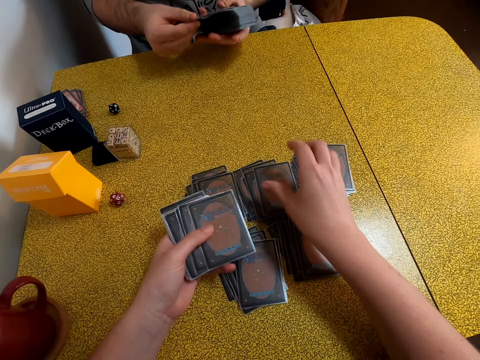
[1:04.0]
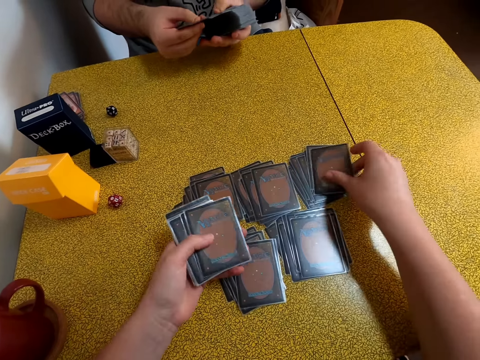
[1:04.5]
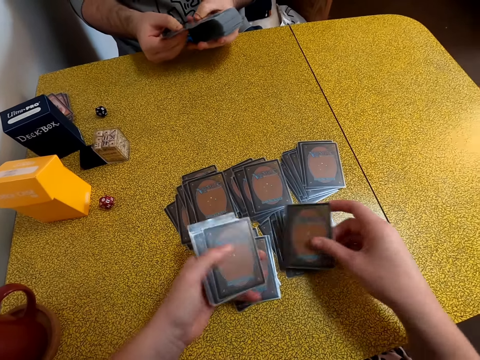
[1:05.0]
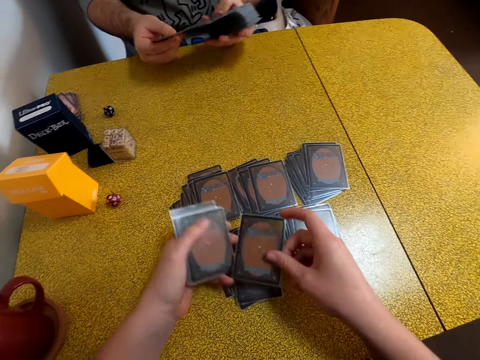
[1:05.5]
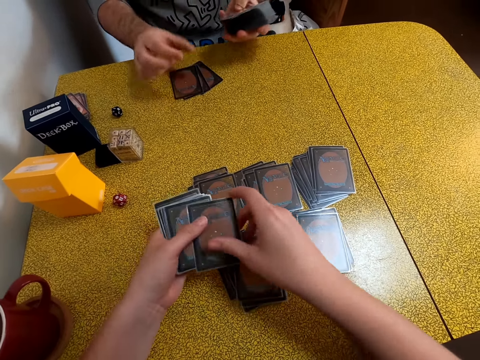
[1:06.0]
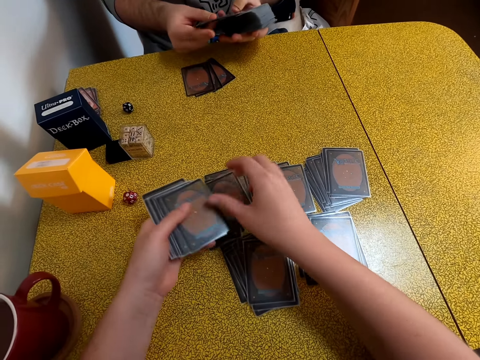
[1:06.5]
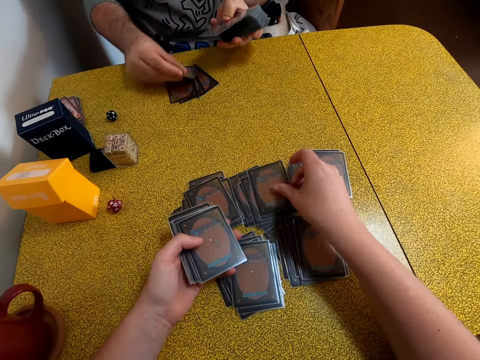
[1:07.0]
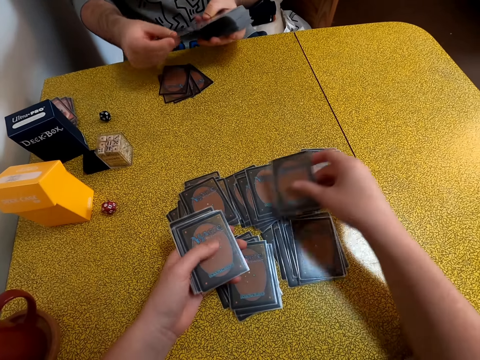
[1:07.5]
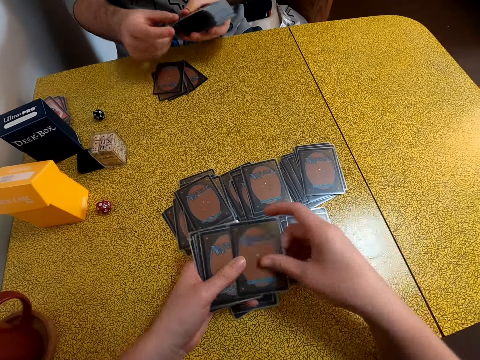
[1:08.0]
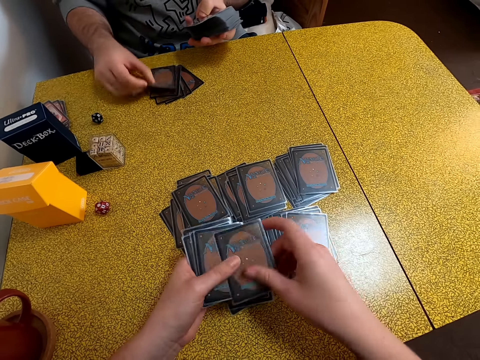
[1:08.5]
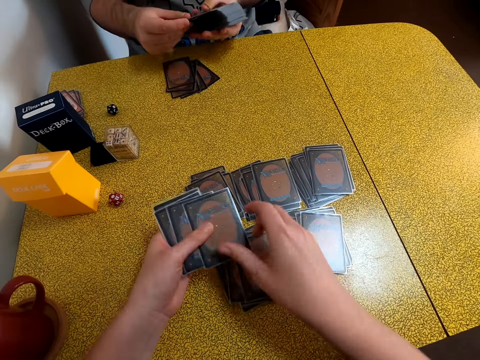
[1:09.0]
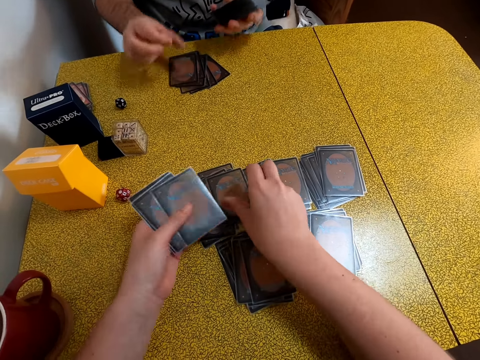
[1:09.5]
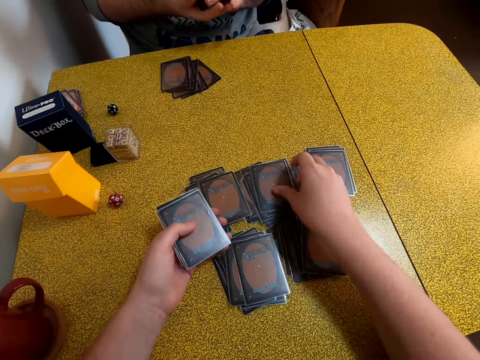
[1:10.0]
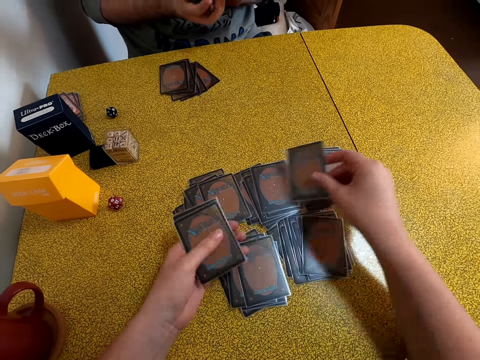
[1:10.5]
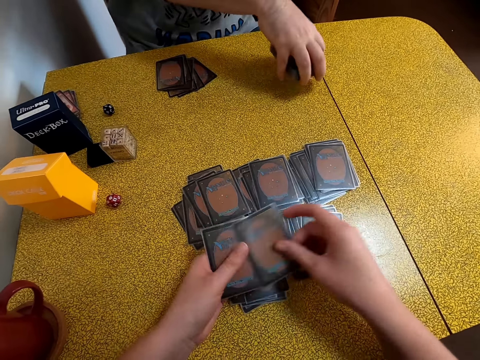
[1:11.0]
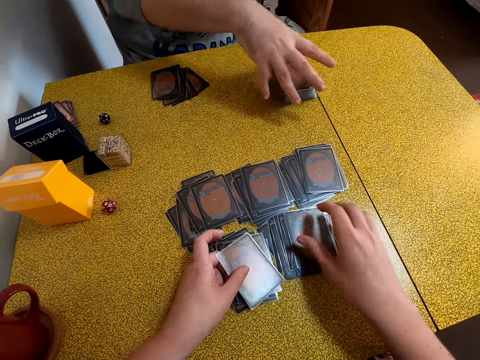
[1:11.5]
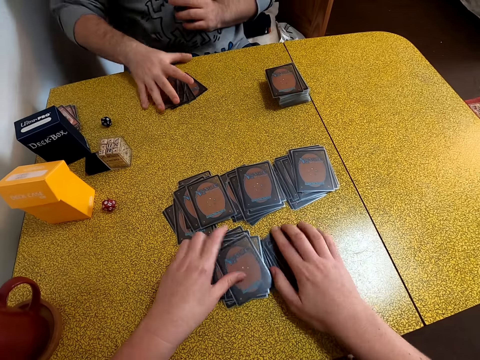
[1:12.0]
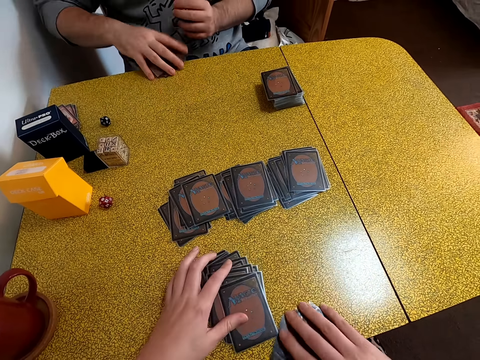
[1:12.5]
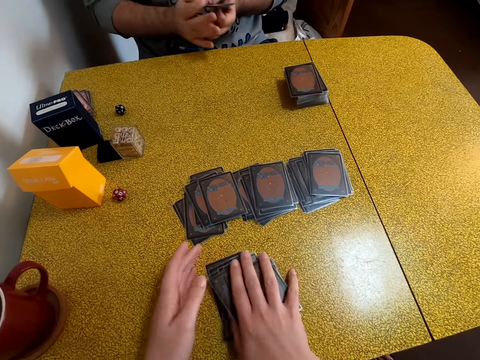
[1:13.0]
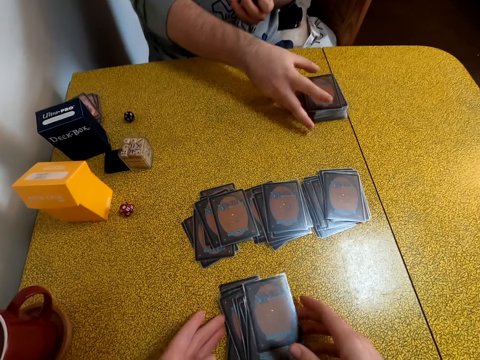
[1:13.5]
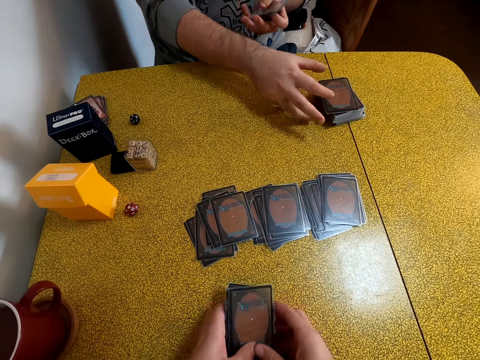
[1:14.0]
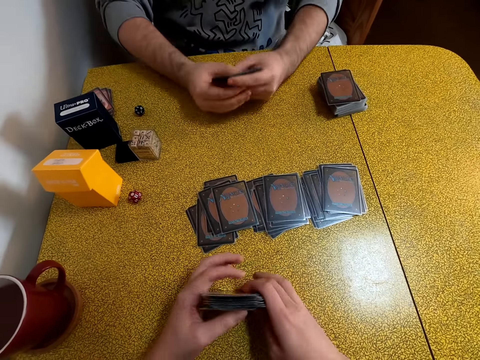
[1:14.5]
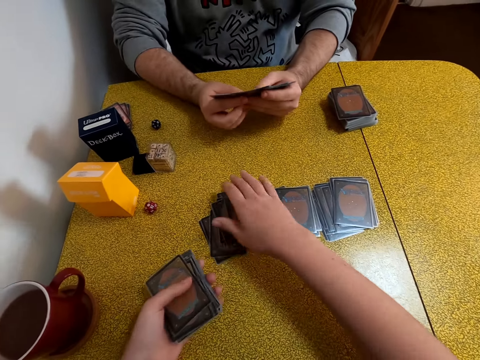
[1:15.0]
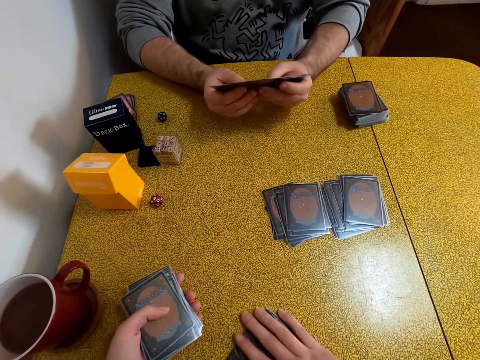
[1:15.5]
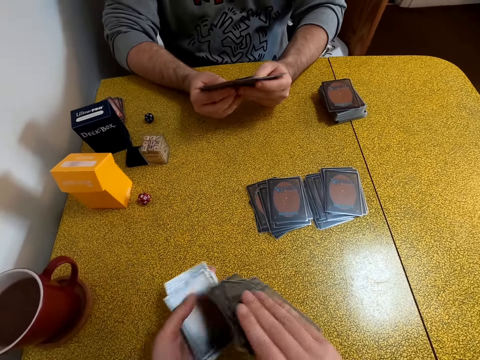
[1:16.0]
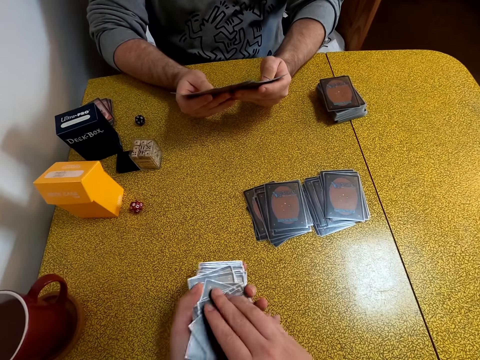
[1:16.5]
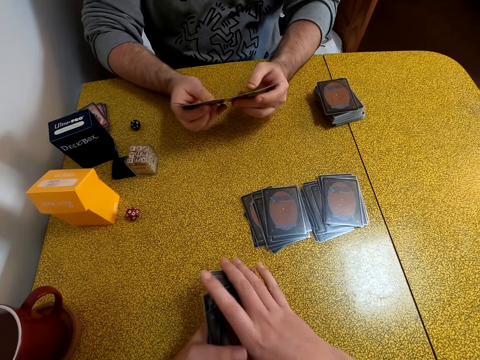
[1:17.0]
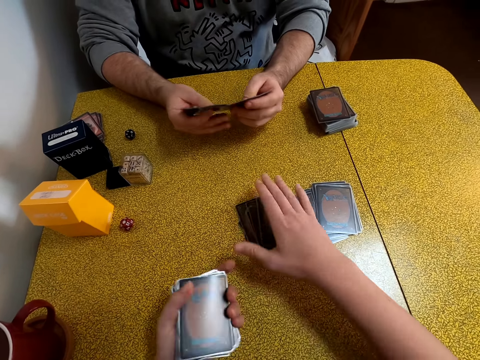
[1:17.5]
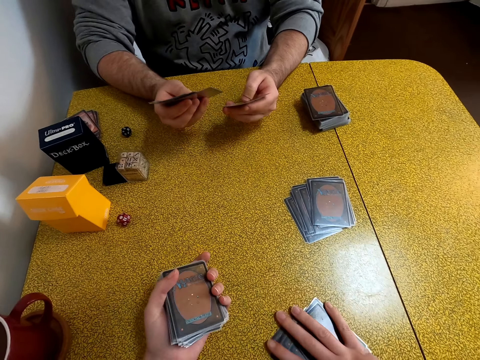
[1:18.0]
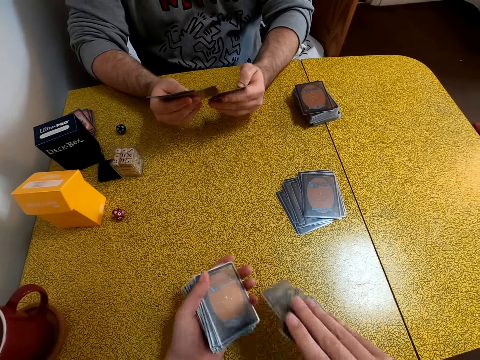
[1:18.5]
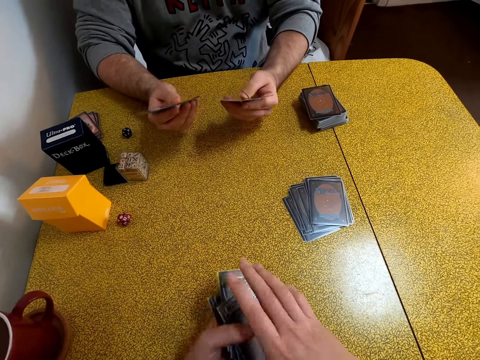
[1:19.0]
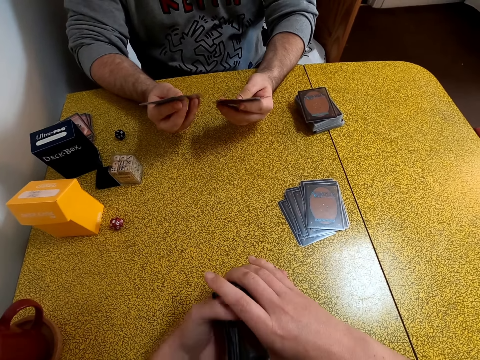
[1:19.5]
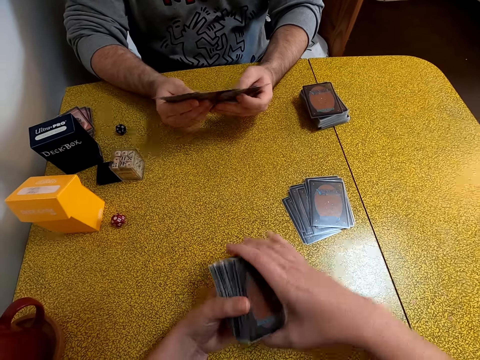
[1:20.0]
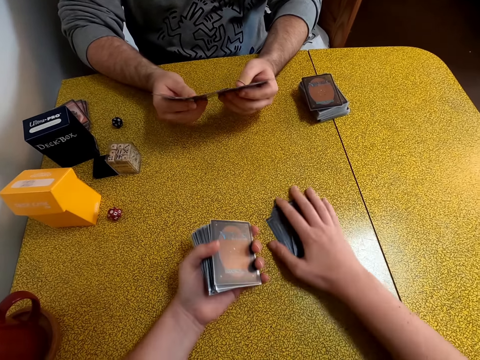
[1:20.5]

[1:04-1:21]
The camera wearer and a man place cards on the table. The man puts cards on the table. The camera wearer places cards on the table. The camera wearer and the man pick cards from the table. The man stares at the cards in his hands. The camera wearer picks cards from the table.

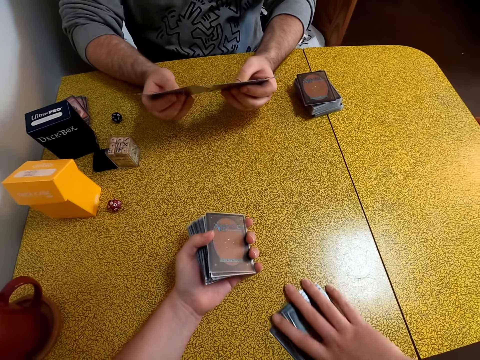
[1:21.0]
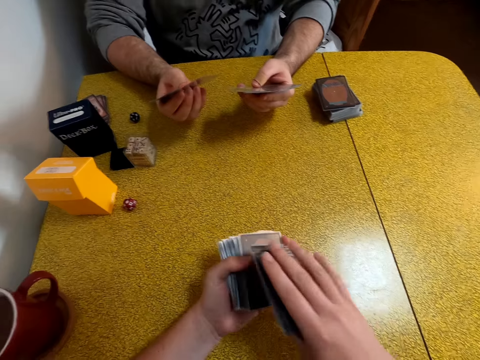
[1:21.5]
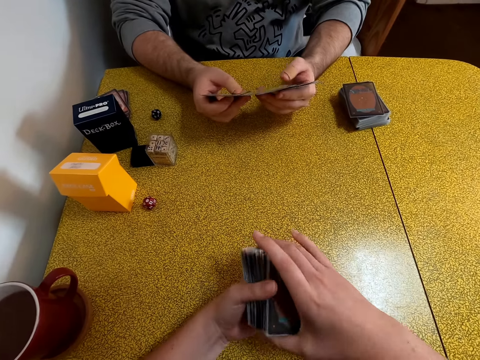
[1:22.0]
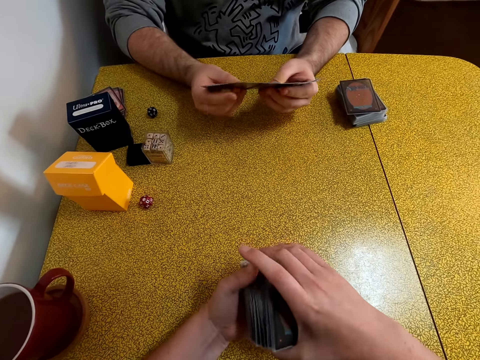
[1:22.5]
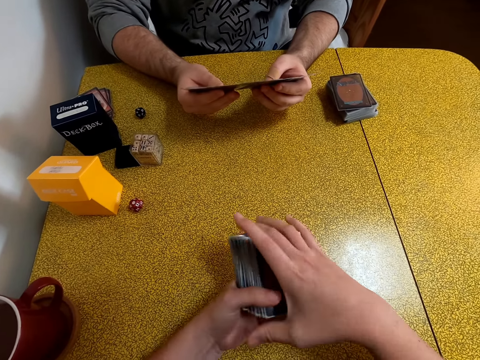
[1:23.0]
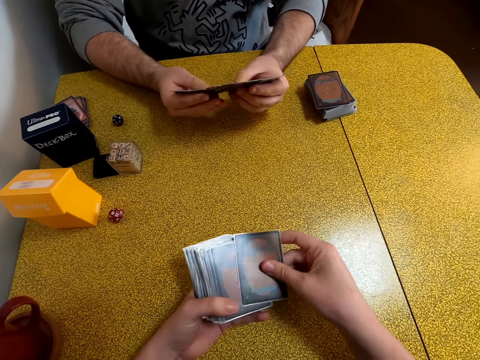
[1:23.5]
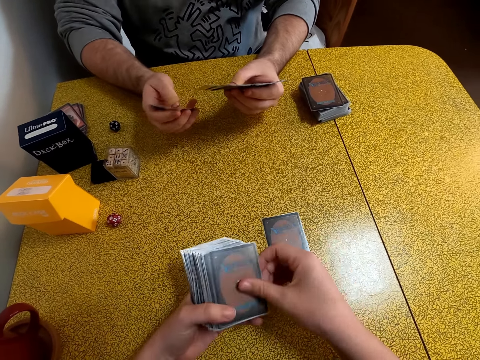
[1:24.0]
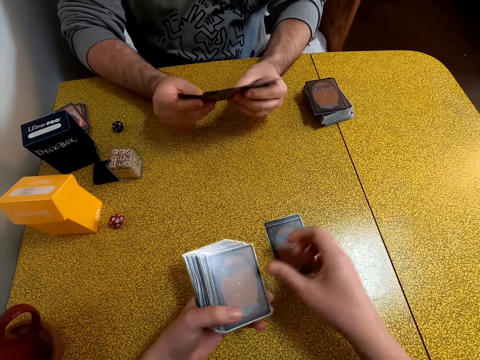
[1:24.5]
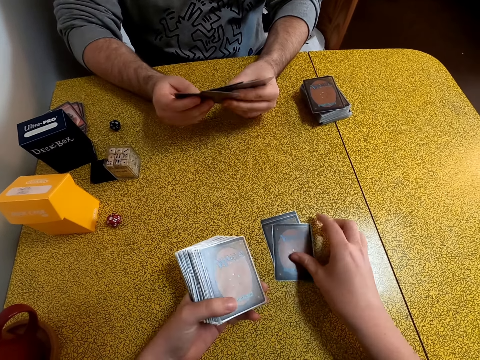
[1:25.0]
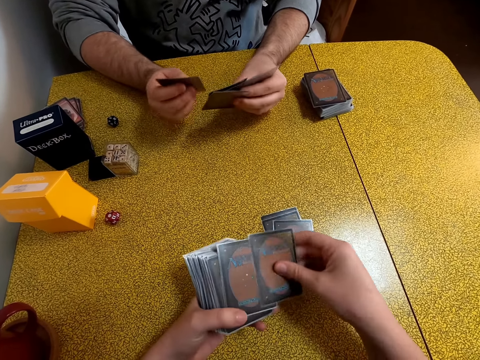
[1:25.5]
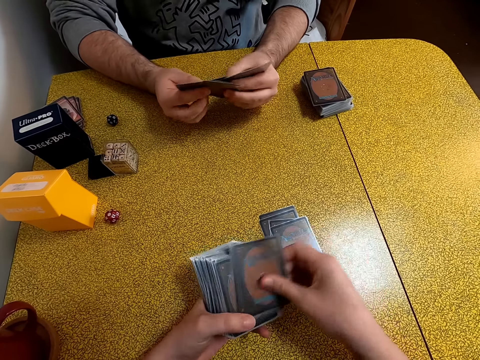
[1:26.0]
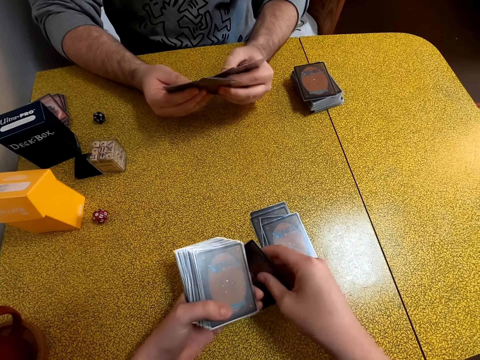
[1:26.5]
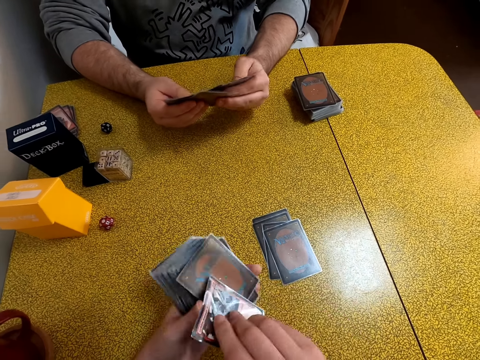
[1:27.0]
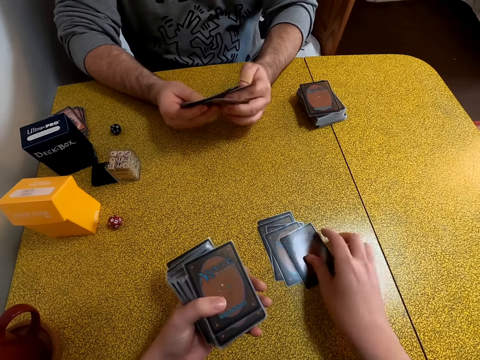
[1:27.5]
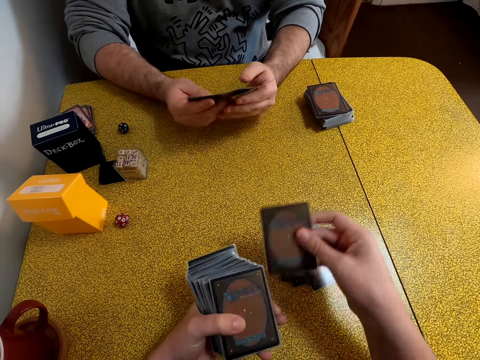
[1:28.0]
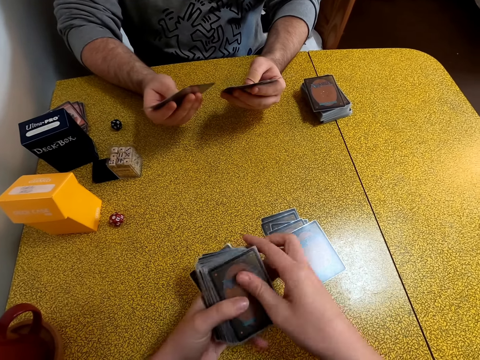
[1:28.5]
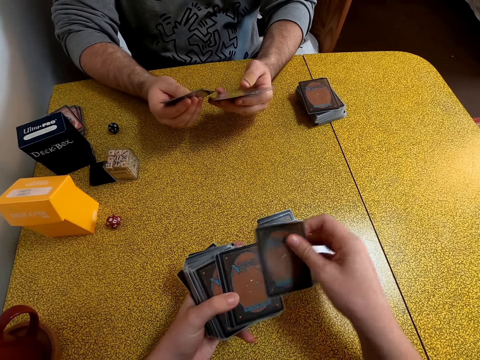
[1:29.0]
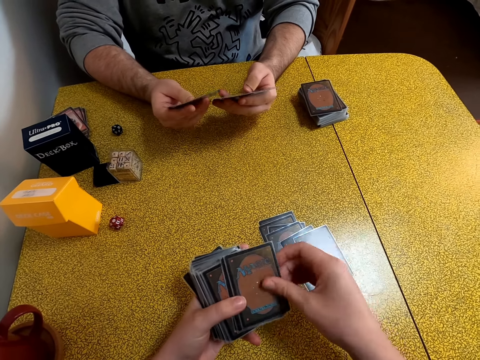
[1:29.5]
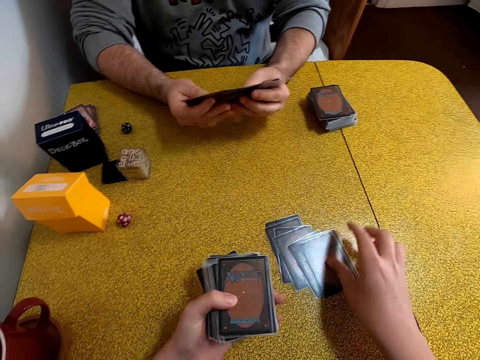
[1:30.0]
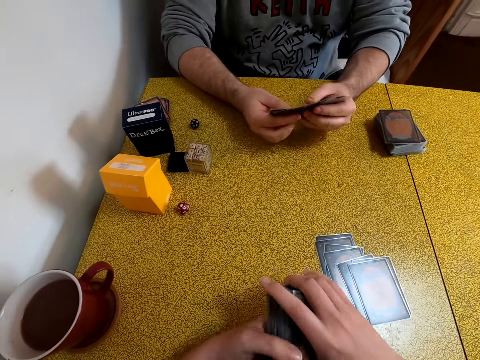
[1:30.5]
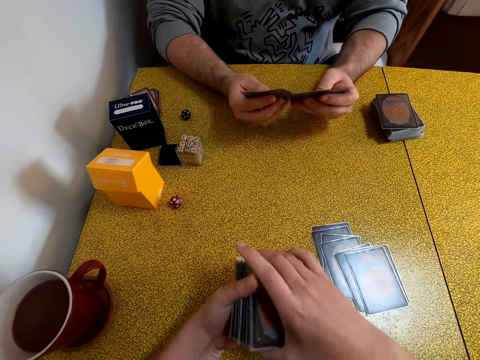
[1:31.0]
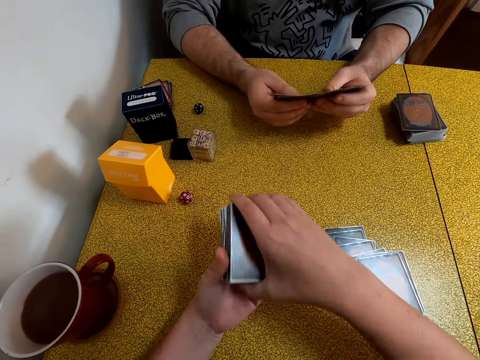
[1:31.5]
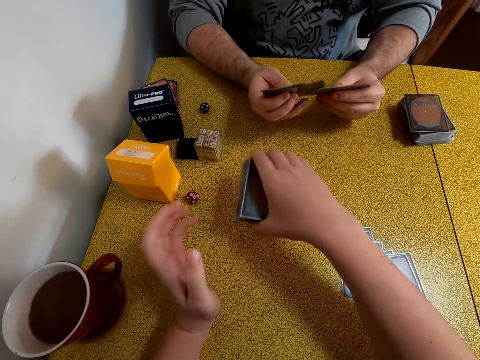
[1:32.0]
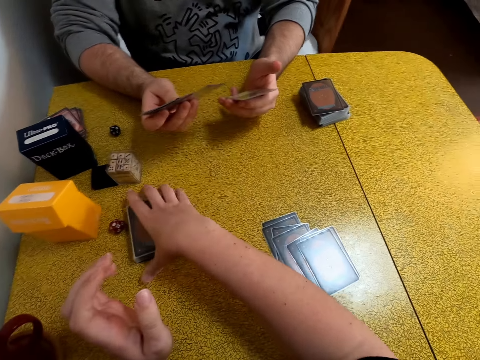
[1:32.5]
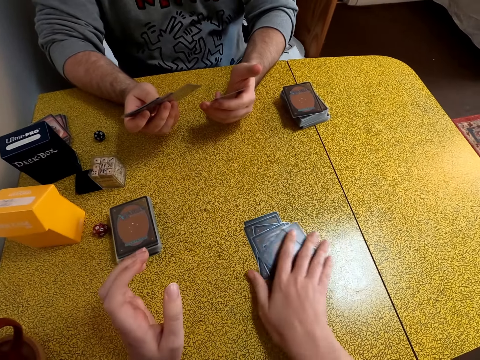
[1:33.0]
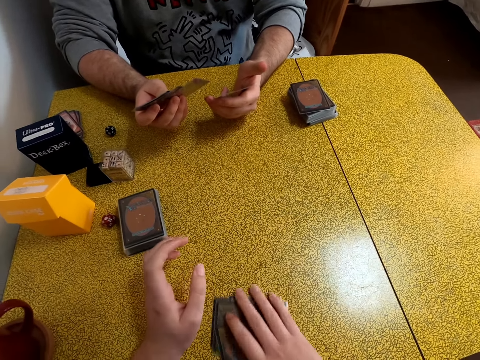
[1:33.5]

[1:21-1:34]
The camera wearer puts cards on the table. A man organizes his cards. The camera wearer places a portion of her cards on the table. They pick cards from the table.
